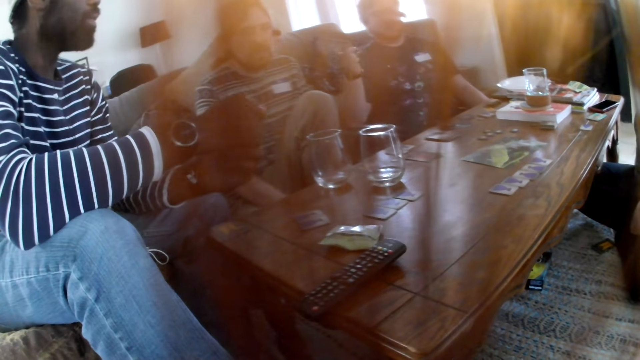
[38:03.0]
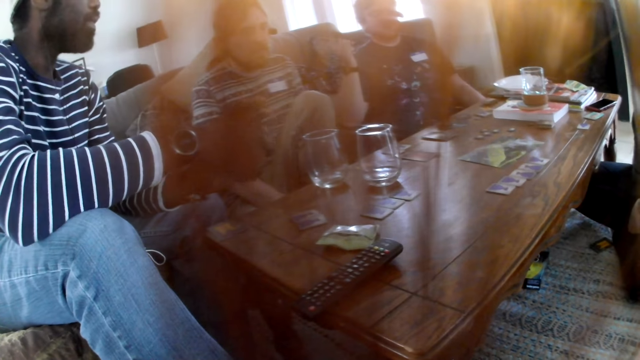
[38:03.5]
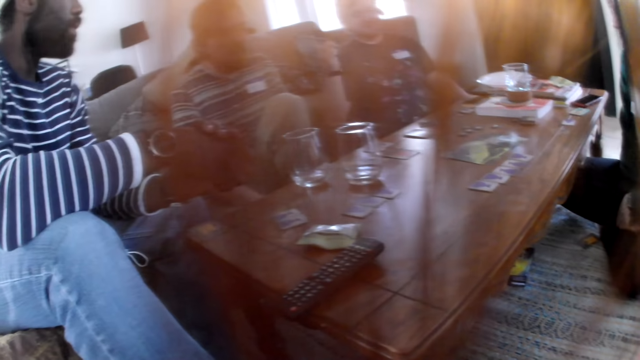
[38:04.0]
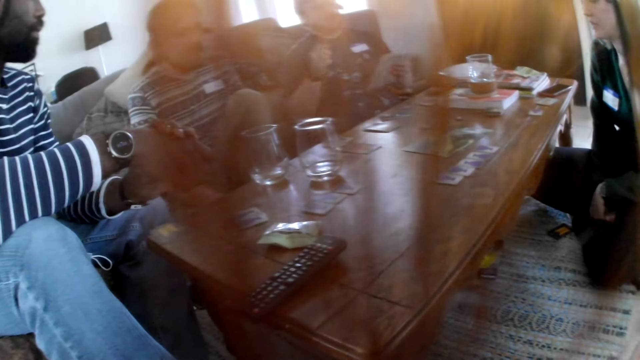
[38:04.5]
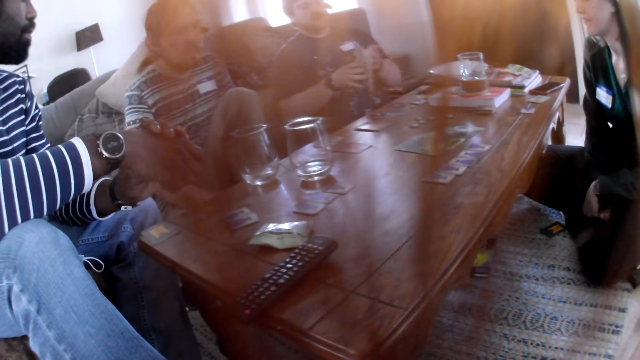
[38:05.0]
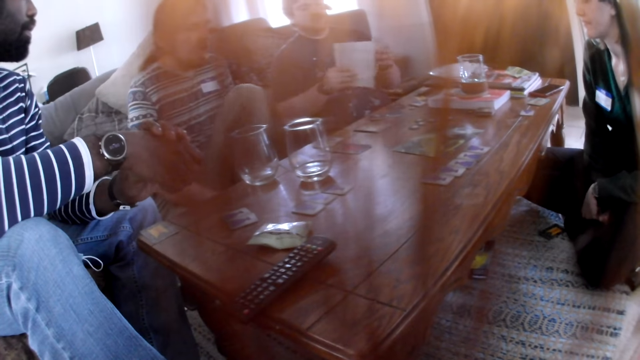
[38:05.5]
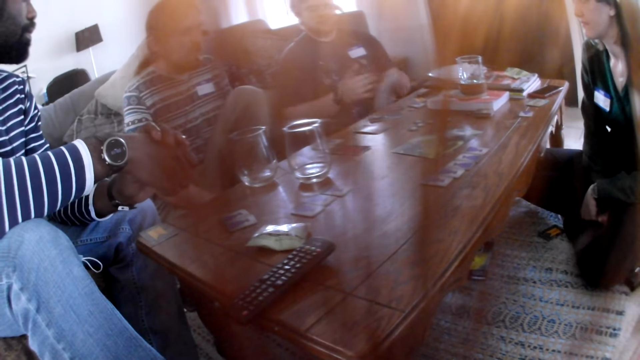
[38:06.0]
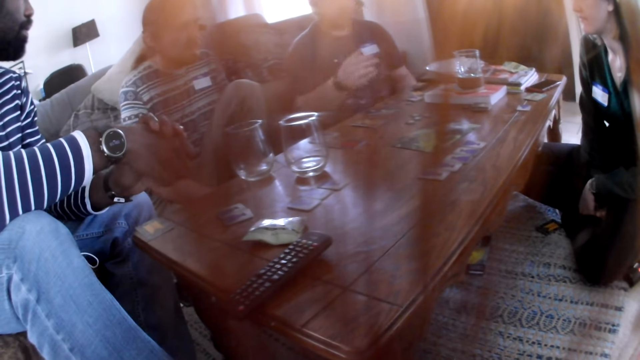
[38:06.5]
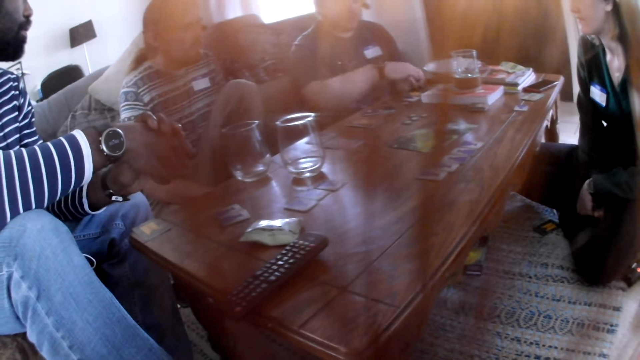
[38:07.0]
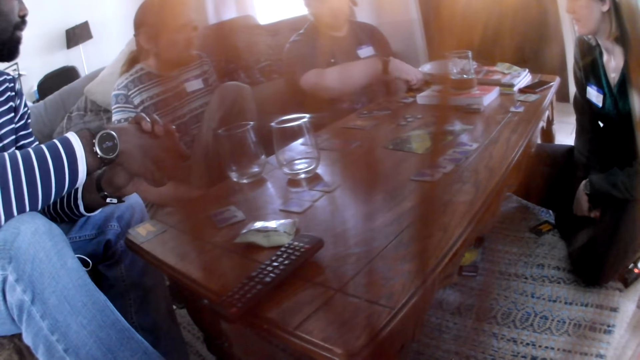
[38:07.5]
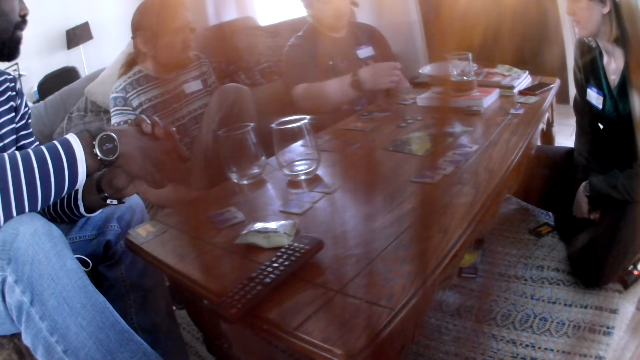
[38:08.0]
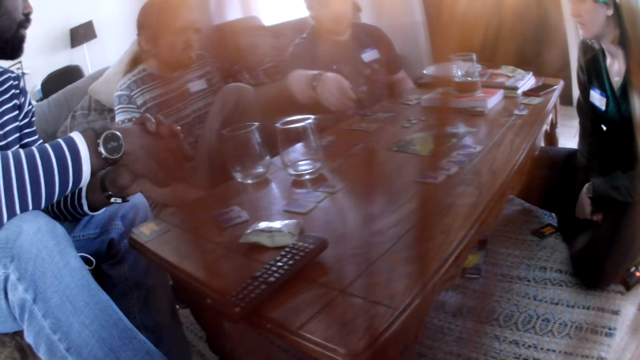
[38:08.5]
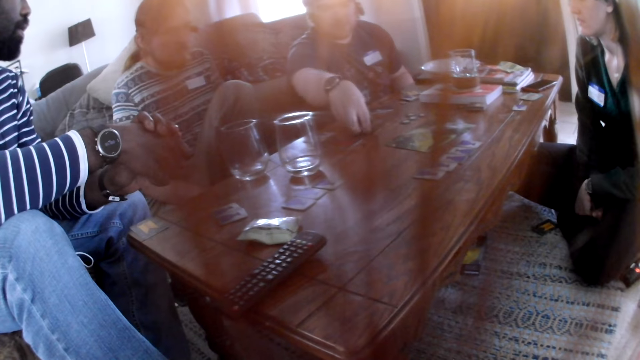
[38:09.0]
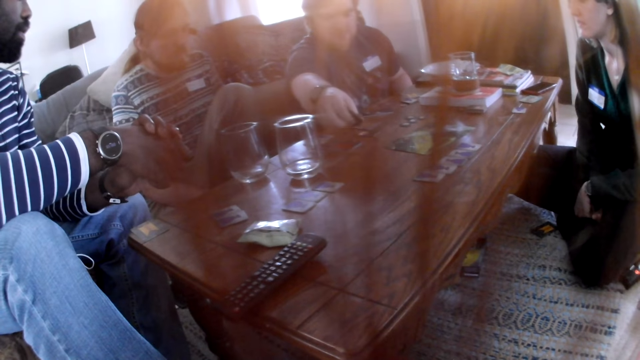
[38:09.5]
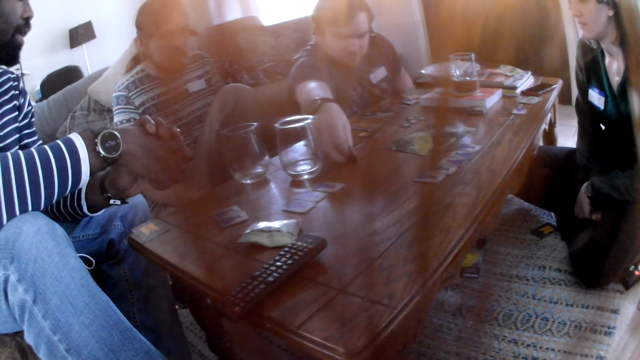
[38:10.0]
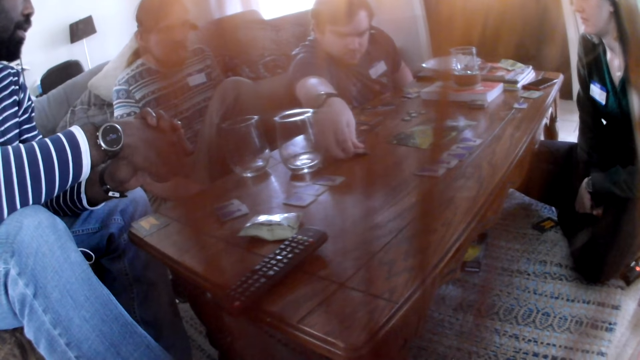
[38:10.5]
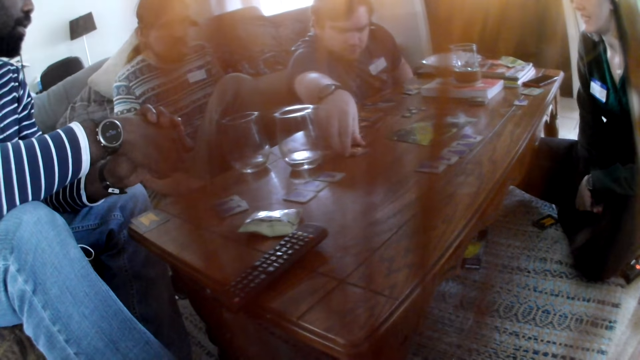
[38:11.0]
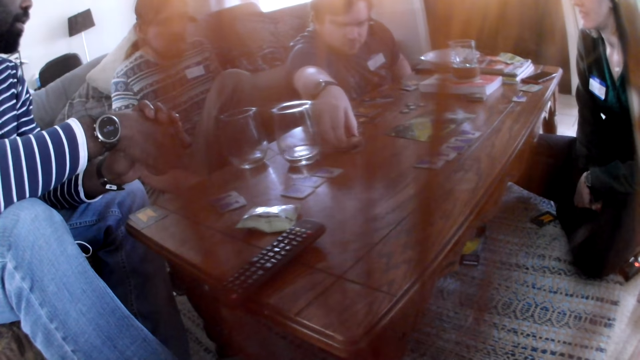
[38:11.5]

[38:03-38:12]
A man holds the book with both hands. He opens the manual. He holds the book in his left hand. He moves cards on the table with his right hand. He lifts the cards from the table, and places the cards on the table.

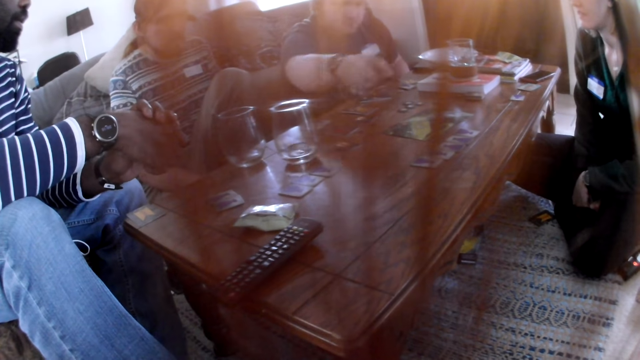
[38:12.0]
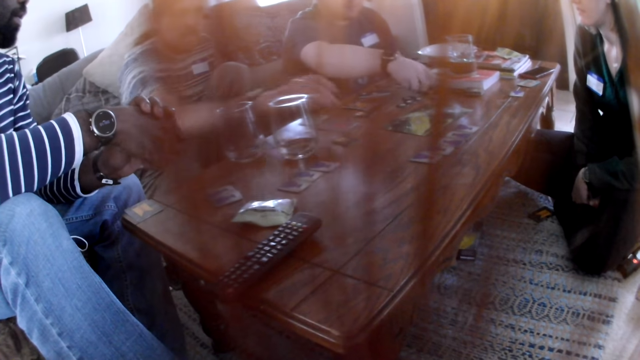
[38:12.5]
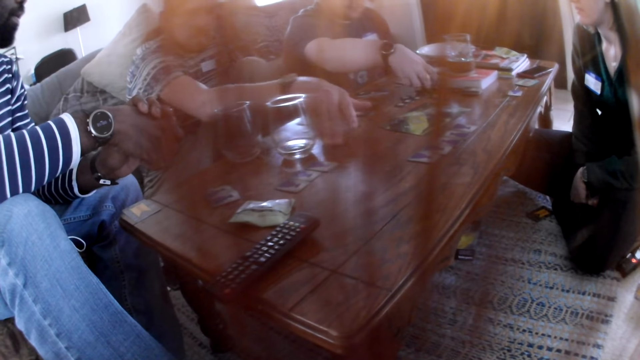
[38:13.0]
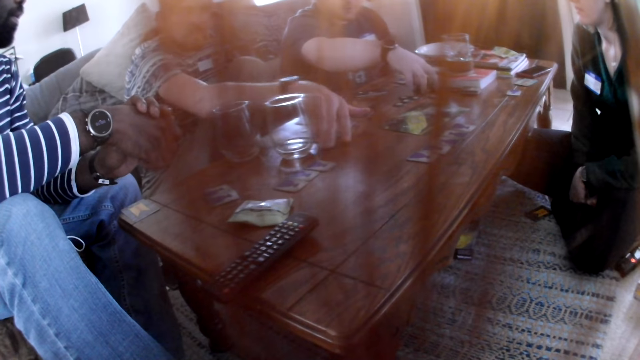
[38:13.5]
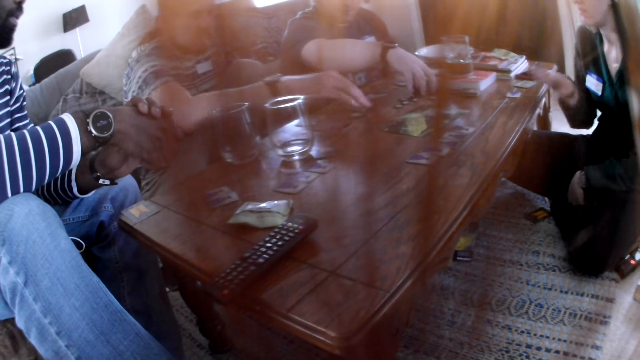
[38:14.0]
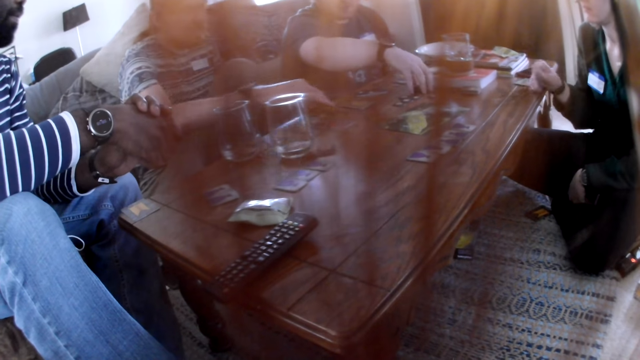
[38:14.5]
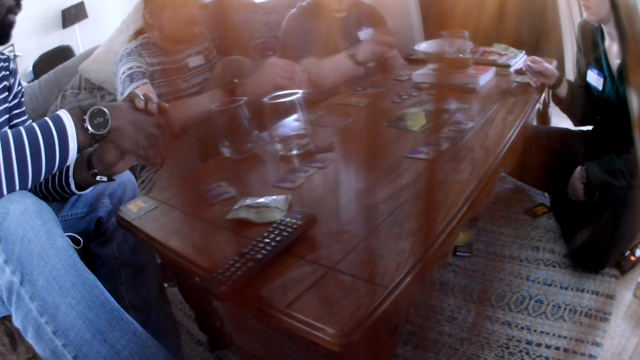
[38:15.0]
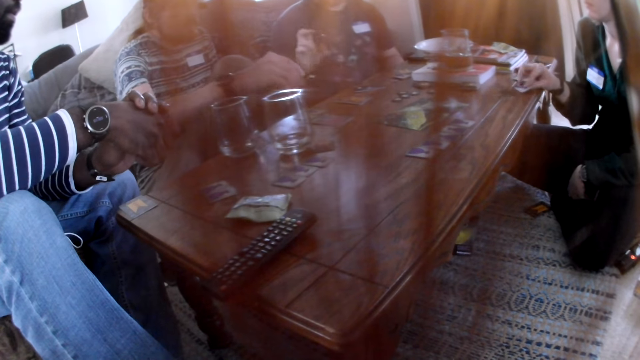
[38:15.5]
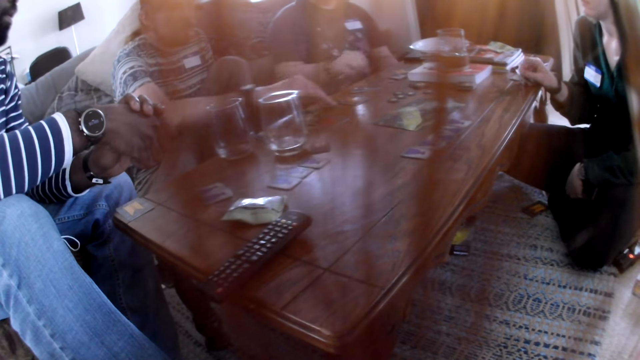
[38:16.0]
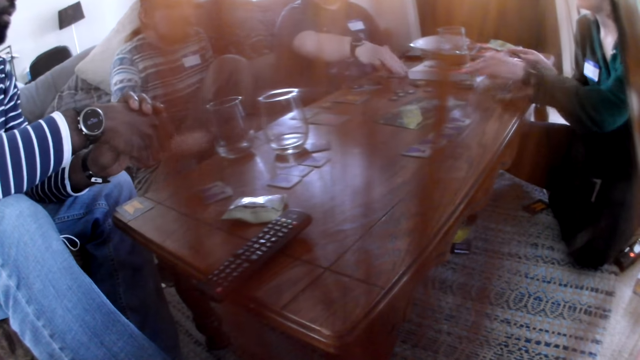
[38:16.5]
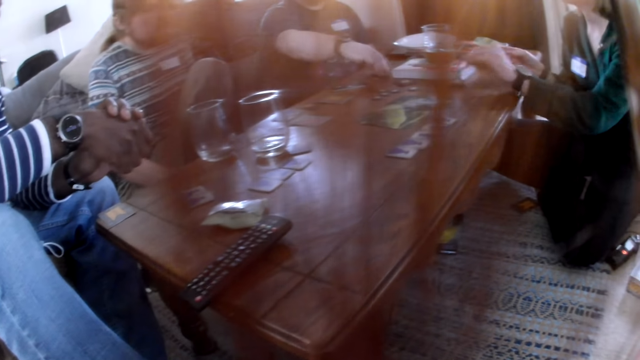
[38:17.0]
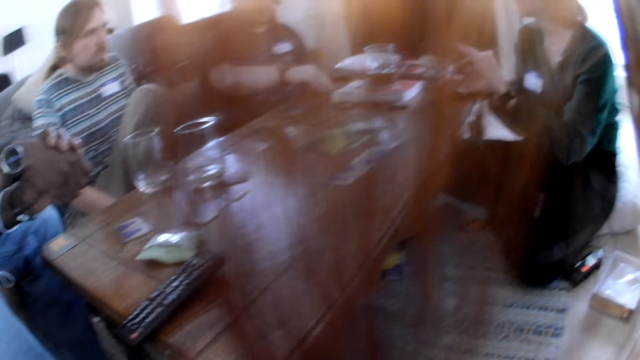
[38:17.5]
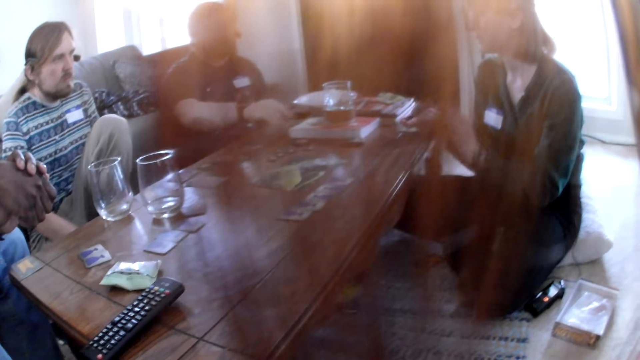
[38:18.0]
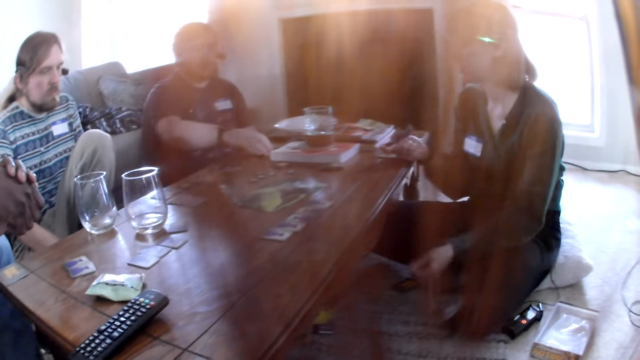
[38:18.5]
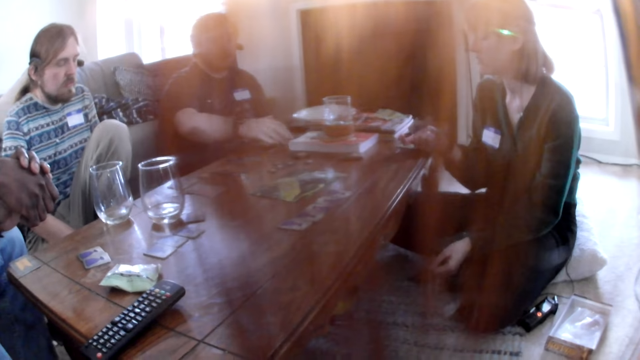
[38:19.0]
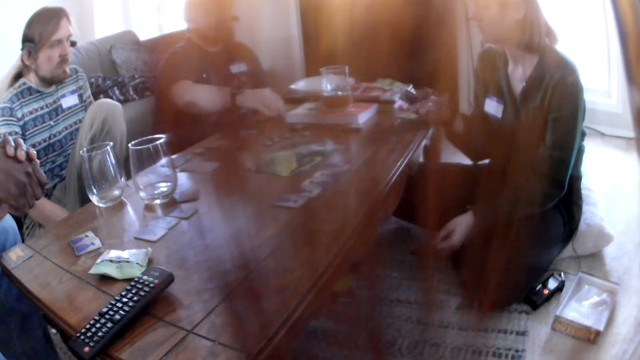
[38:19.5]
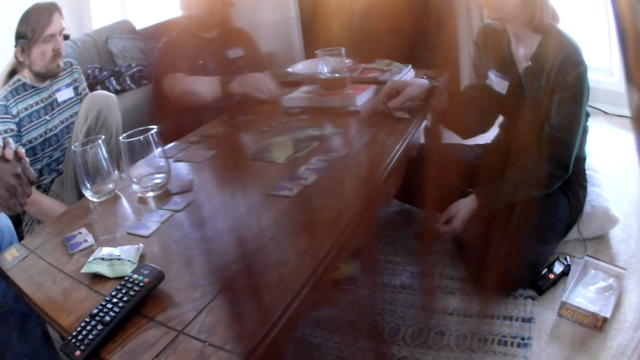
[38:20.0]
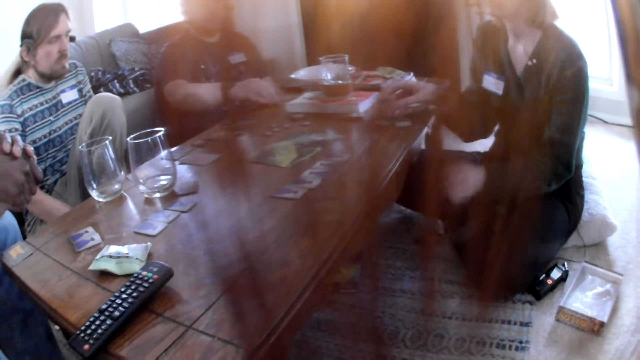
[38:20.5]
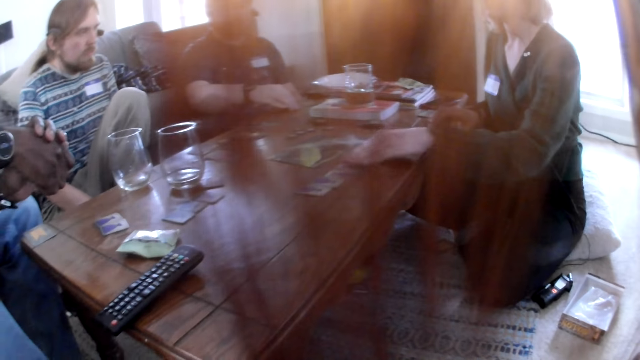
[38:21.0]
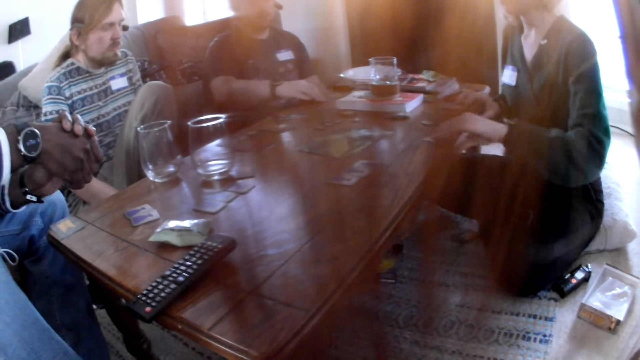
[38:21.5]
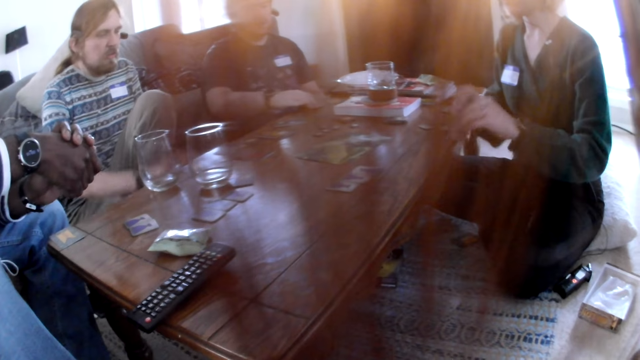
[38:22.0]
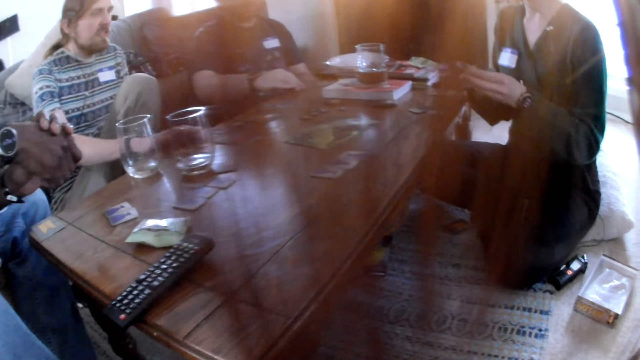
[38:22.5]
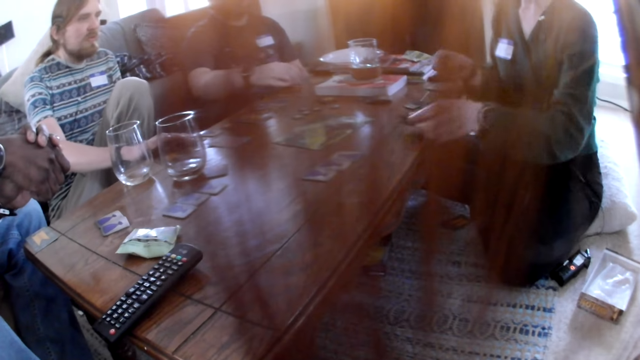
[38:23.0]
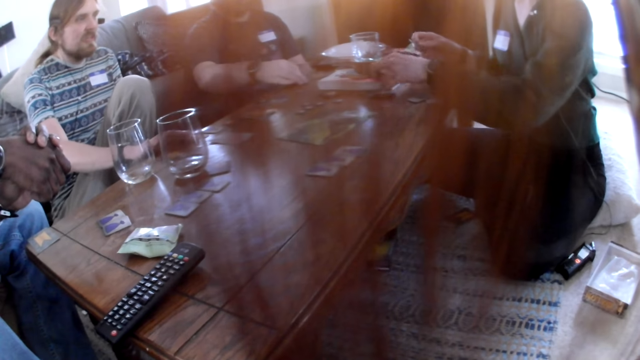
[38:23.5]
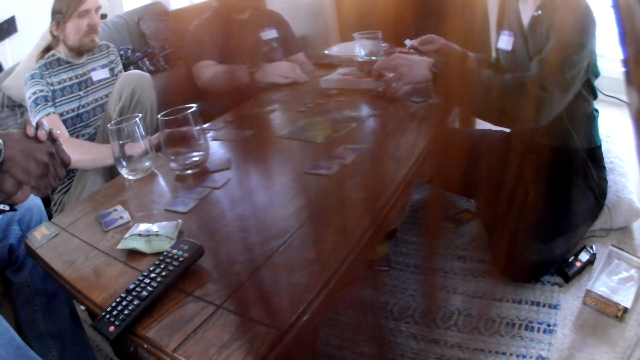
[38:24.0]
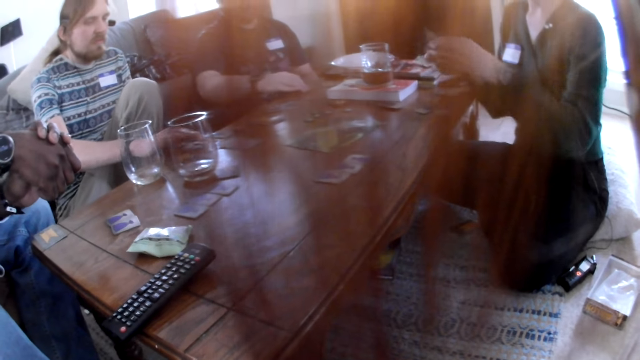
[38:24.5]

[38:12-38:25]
A man flips a card on the table with his right hand. The man moves the card on the table. A woman flips a card on the table with her right hand. The woman picks a card from the table, and inspects the card. She picks a card from the others. The camera wearer looks around the table. The woman places the cards on the table. She picks a card from the table with both hands. She holds the cards with her hands. She picks a token from the table with her left hand. She picks a card from the others.
